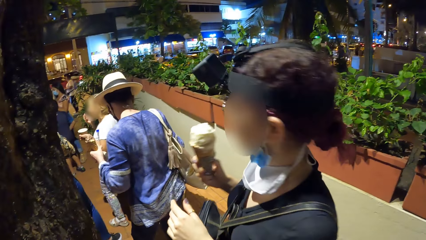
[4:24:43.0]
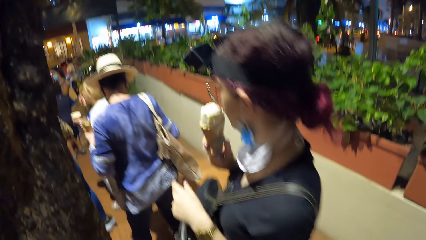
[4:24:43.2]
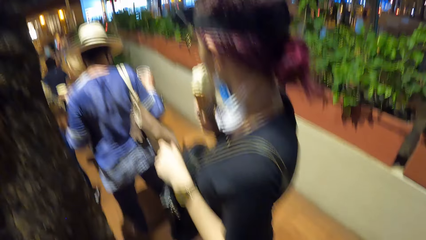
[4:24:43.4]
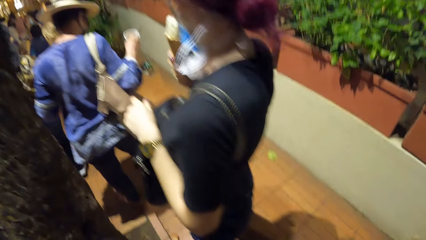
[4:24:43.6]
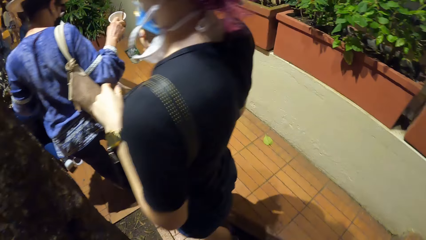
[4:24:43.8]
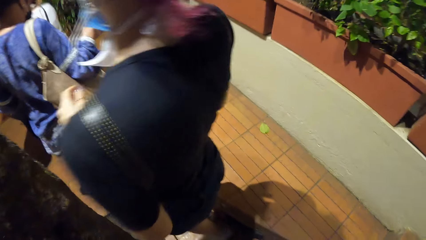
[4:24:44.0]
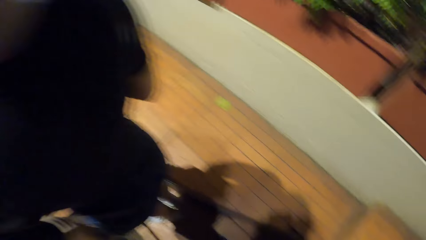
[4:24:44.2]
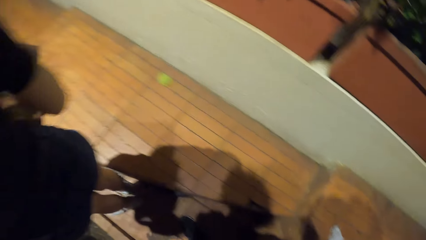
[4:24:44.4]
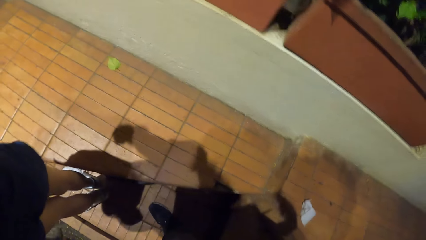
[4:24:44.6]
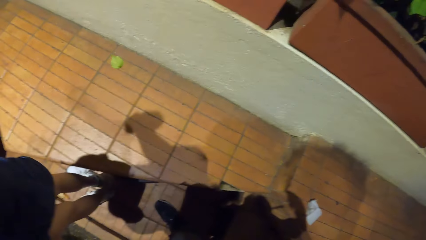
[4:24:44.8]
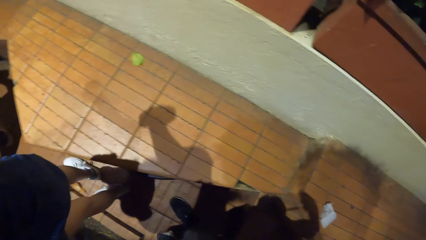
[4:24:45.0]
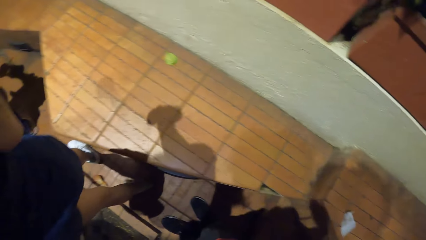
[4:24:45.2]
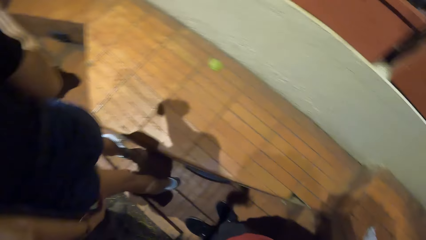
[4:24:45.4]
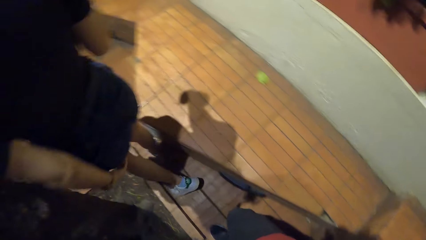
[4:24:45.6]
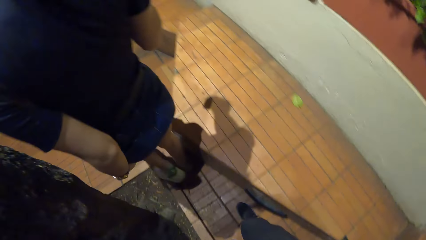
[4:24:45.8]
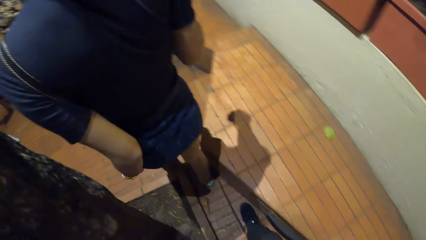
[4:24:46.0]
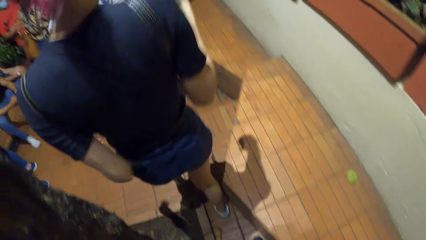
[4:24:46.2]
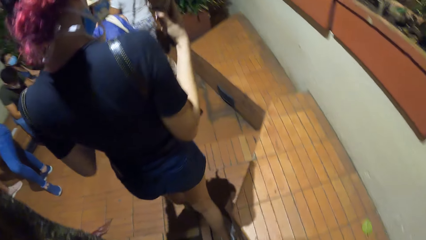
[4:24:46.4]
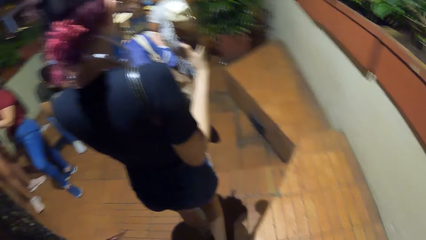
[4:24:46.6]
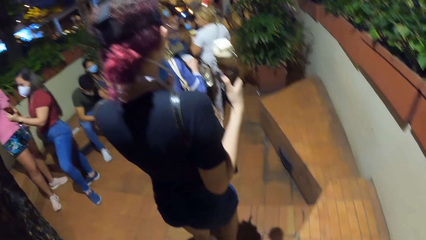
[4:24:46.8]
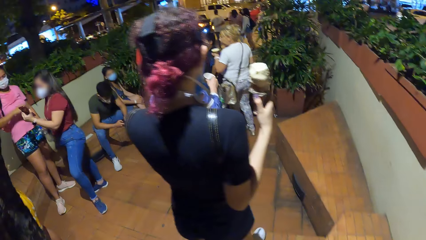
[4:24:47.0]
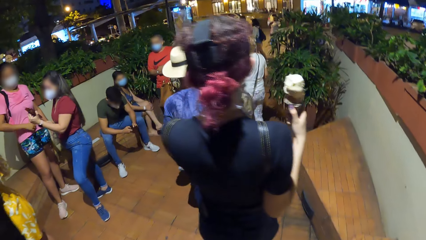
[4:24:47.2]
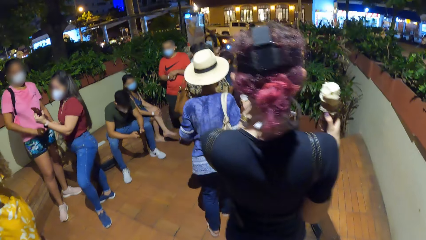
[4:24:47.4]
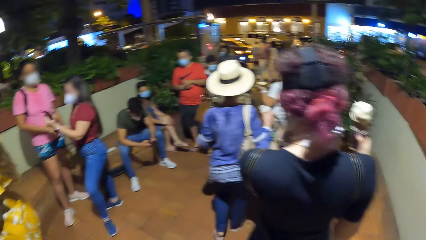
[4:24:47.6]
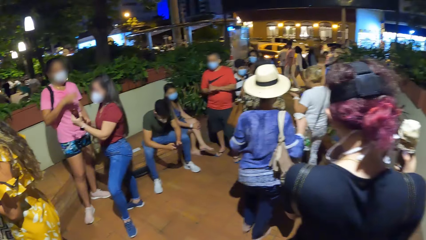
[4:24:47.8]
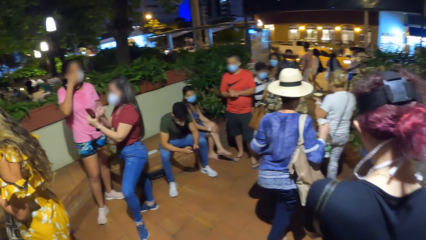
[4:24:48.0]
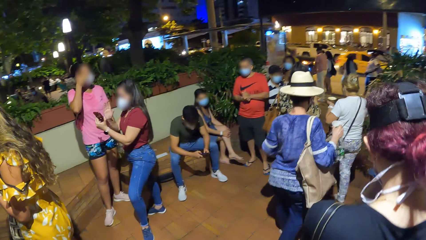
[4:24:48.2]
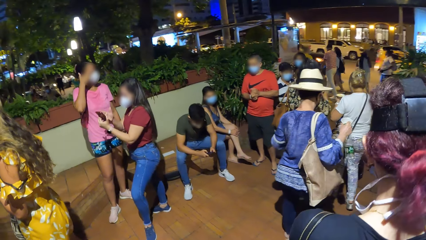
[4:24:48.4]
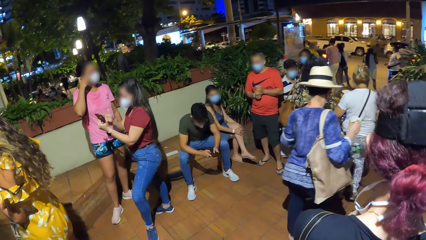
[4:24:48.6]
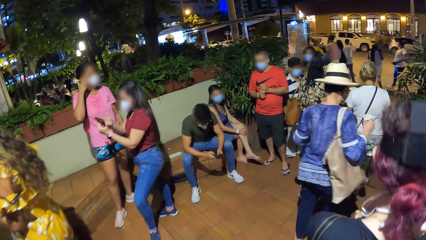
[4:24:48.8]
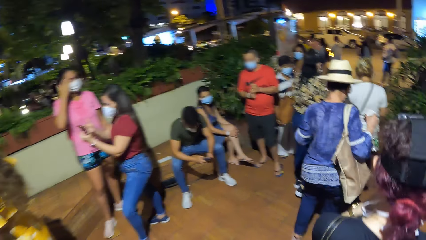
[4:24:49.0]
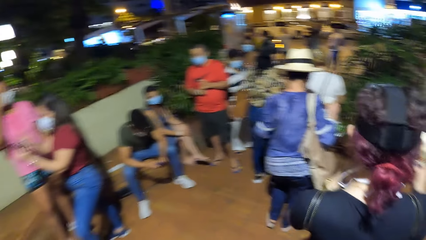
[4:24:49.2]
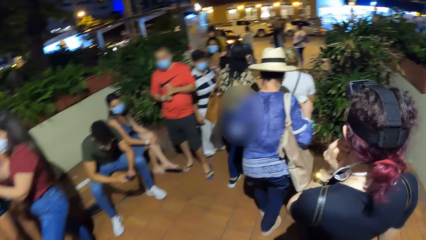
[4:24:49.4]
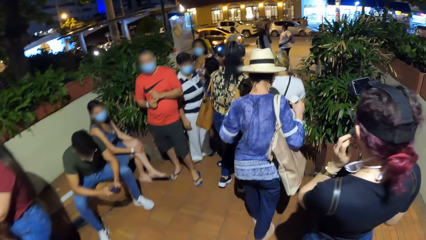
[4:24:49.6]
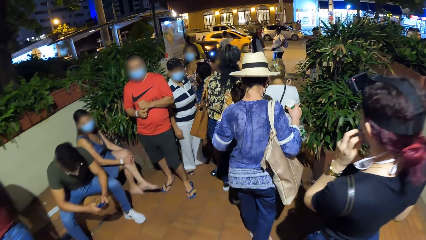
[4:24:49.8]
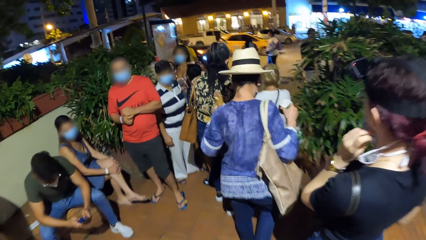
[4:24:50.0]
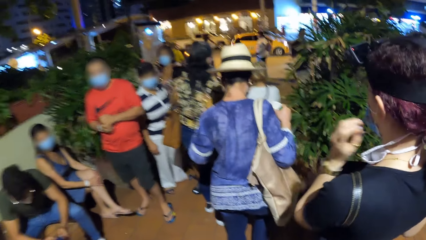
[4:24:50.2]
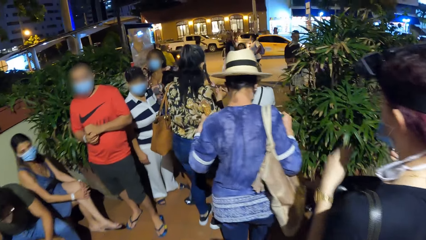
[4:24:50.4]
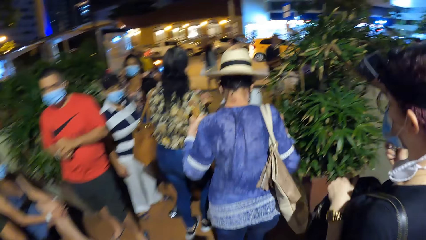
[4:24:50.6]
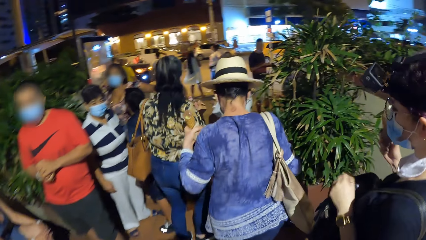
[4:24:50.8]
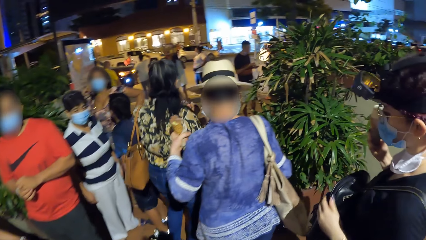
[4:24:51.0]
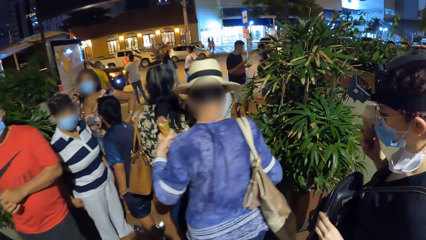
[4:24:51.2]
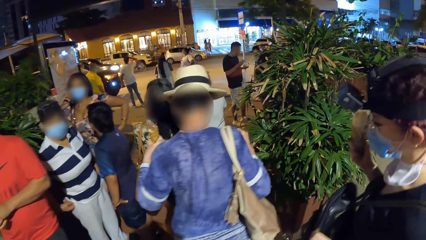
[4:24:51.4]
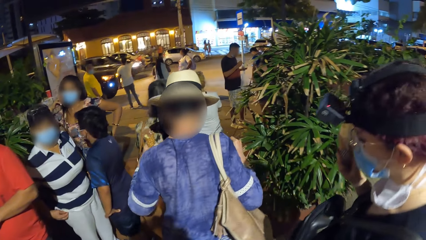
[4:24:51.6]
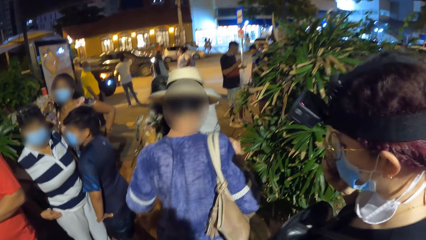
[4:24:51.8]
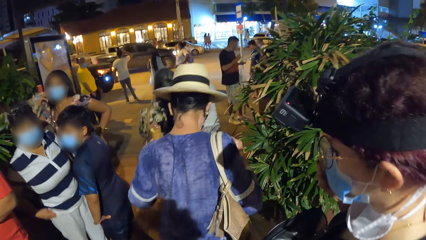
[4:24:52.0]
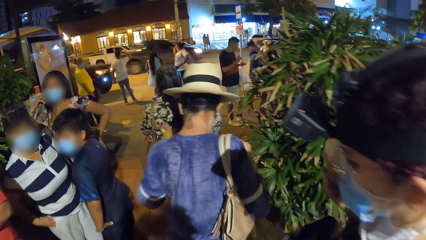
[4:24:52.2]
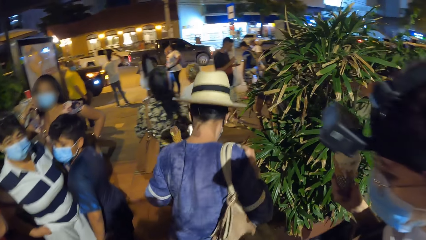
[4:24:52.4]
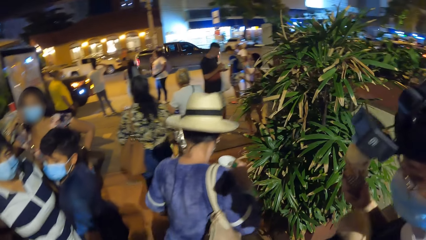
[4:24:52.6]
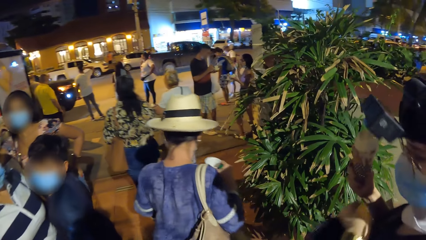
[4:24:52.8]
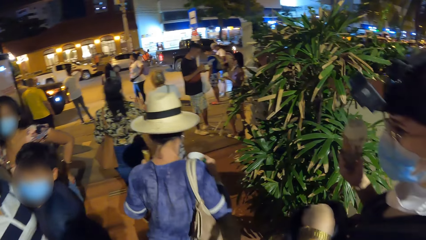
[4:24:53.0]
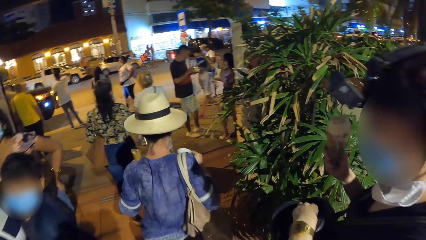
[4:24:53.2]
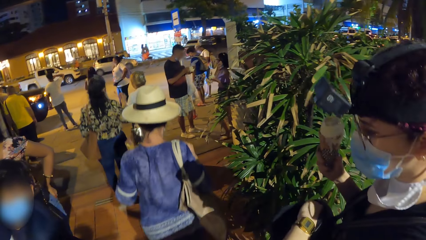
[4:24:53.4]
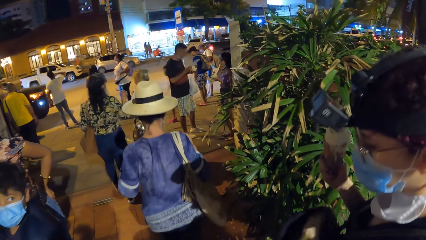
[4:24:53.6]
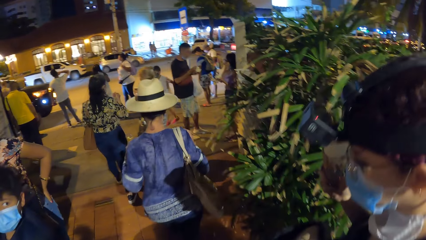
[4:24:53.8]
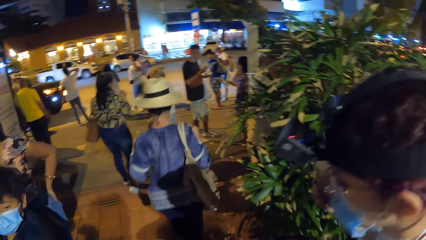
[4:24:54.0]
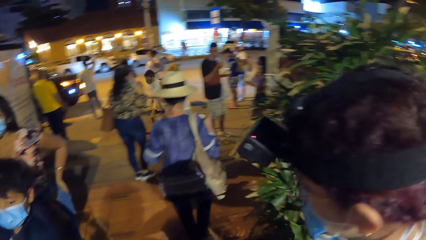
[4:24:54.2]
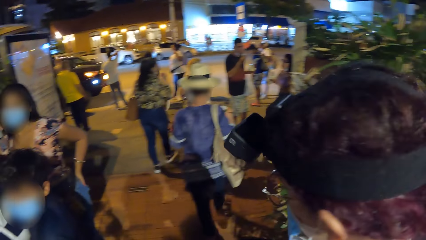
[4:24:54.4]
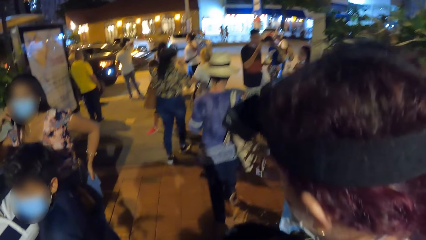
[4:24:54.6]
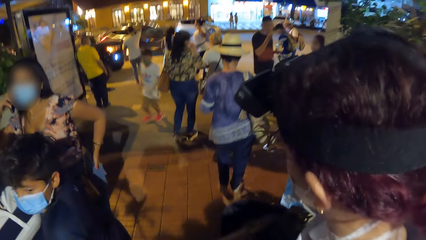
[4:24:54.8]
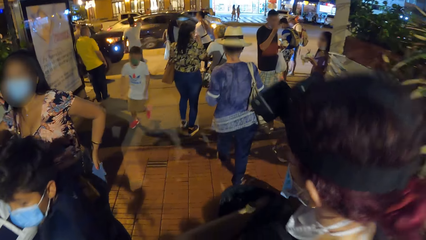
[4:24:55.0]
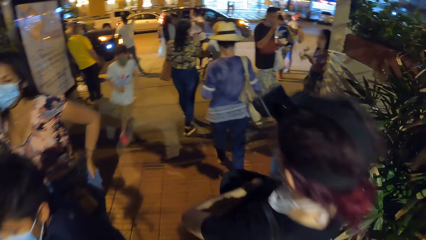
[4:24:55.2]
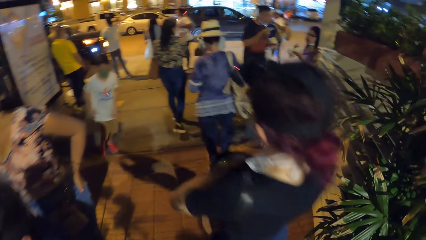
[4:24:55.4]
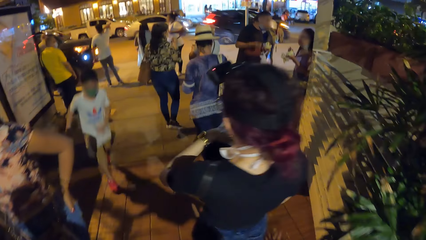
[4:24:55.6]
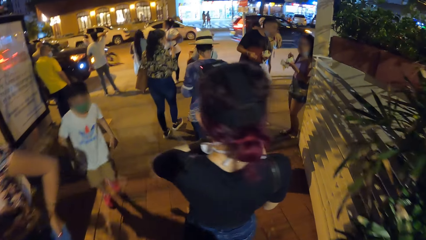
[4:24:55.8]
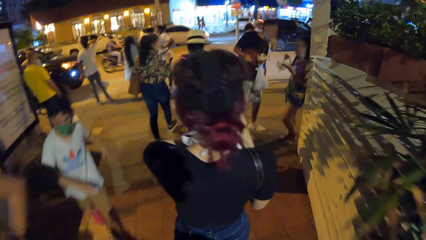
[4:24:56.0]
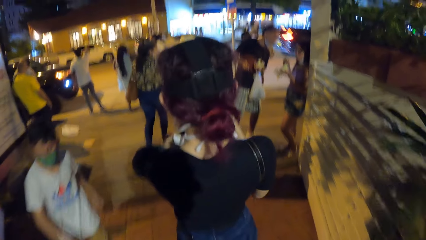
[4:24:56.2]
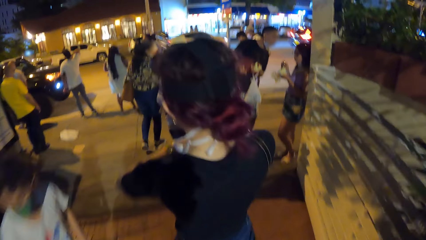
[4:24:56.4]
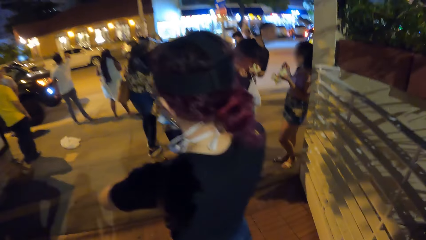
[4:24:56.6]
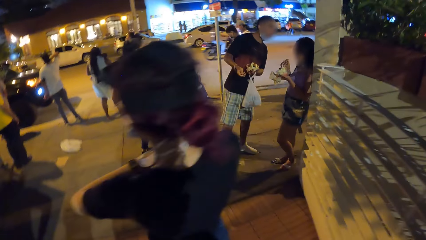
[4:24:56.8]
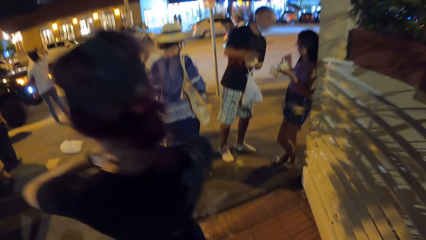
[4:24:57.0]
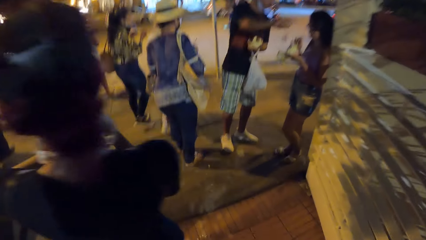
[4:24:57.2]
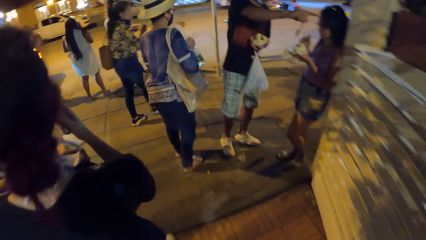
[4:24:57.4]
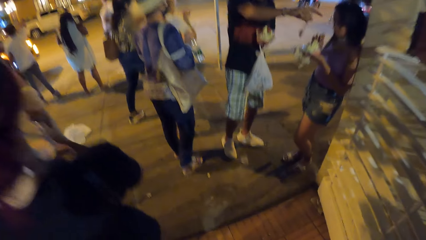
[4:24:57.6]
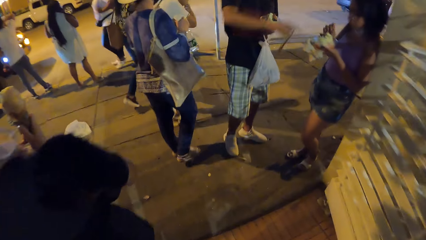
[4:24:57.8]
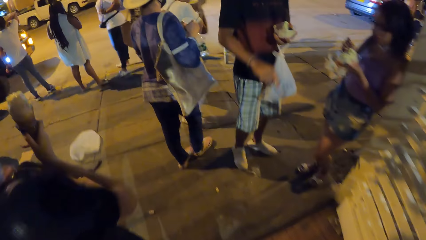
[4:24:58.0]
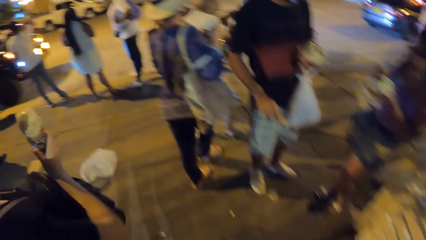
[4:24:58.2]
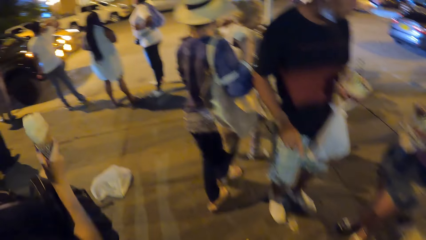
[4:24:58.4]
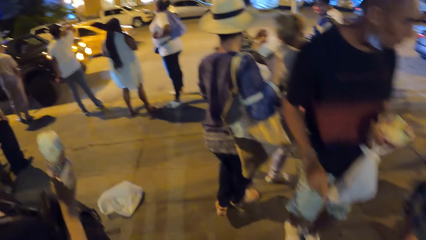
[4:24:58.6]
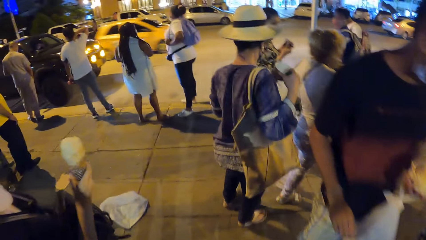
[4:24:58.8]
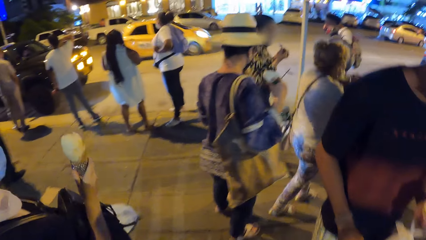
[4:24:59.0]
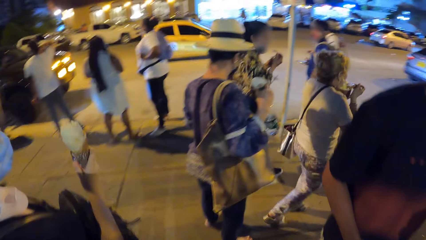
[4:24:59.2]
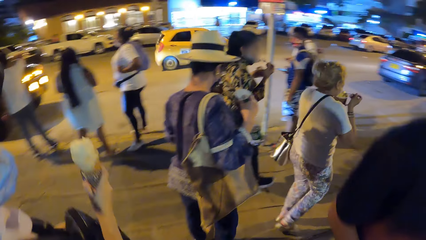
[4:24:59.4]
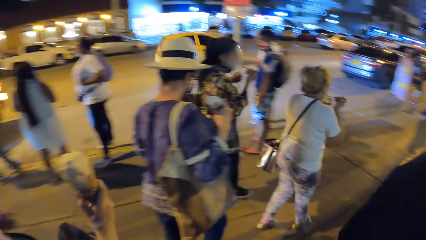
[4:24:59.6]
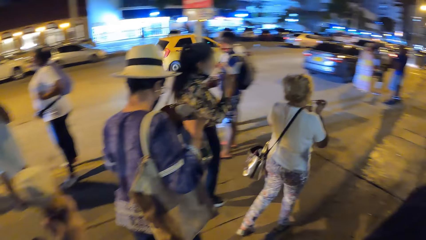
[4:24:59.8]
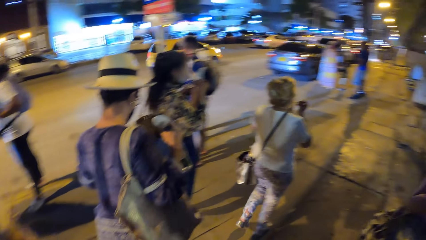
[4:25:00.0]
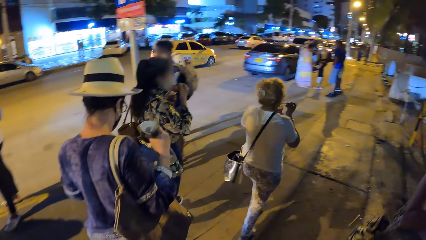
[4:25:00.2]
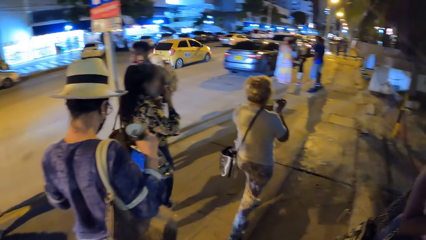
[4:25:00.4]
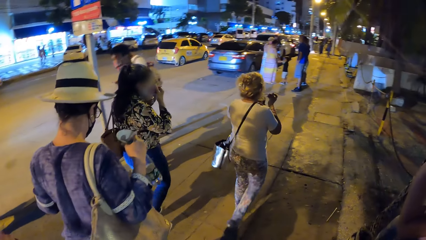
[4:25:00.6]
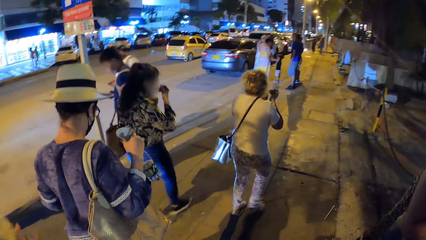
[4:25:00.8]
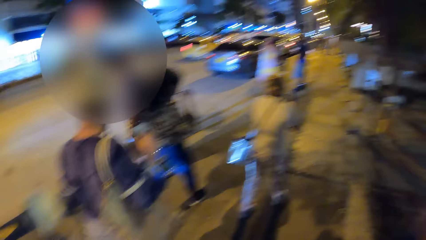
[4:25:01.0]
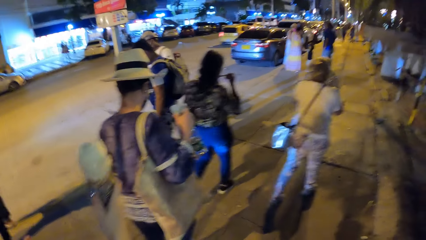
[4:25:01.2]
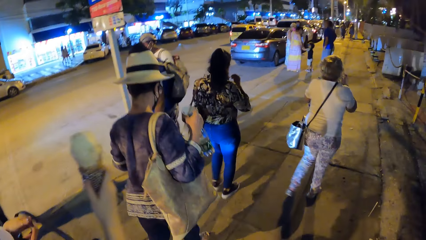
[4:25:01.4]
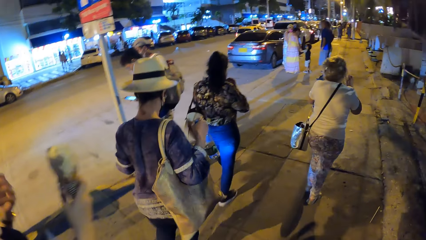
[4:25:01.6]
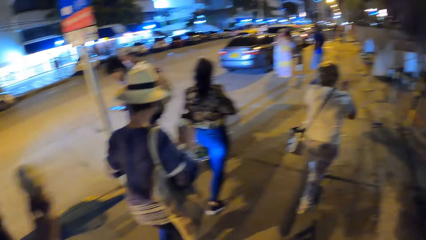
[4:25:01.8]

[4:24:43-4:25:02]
The camera wearer interacts with a woman. Another woman walks away. A third woman walks away. A fourth woman walks away. The first woman walks away. The camera wearer walks away. The camera wearer and a group of people walk down a staircase. A woman unzips a bag with her left hand and puts her left hand in the bag. Another woman scoops the ice cream from the cup with the spoon in her right hand and eats the ice cream with the spoon in her right hand. The camera wearer and the group of people walk on a sidewalk. A third woman eats the ice cream with the spoon in her right hand.
